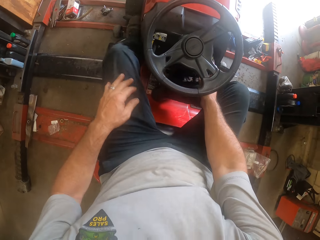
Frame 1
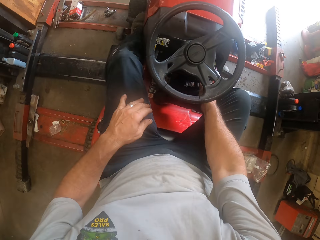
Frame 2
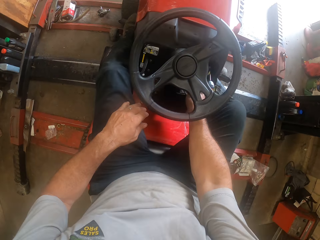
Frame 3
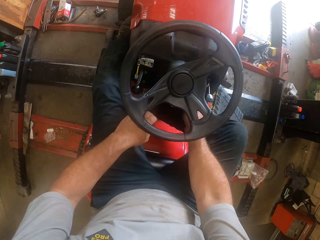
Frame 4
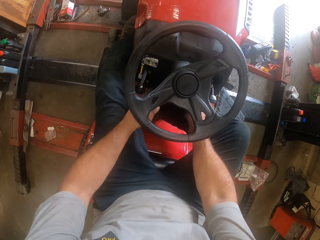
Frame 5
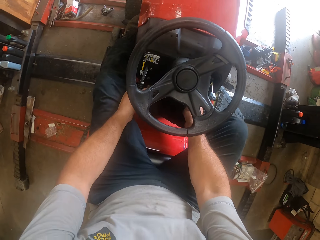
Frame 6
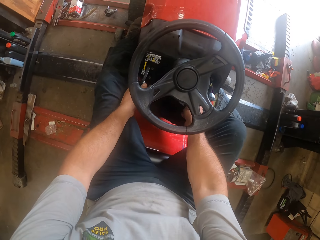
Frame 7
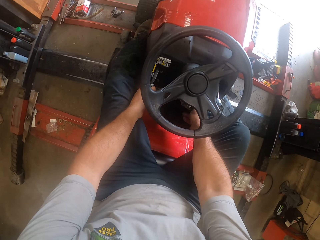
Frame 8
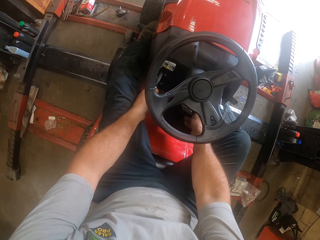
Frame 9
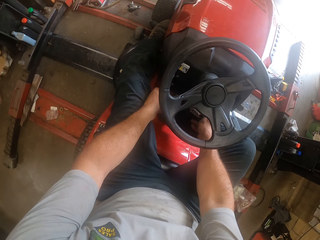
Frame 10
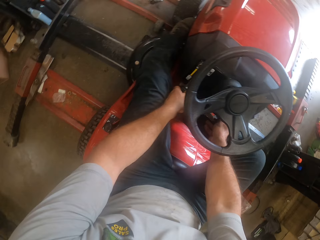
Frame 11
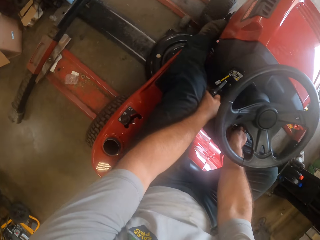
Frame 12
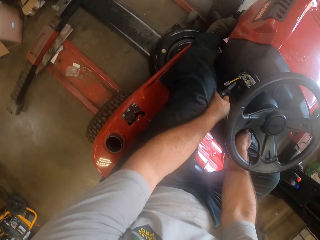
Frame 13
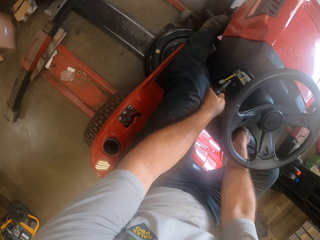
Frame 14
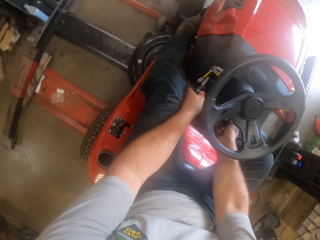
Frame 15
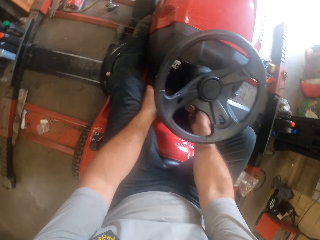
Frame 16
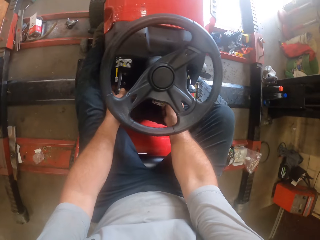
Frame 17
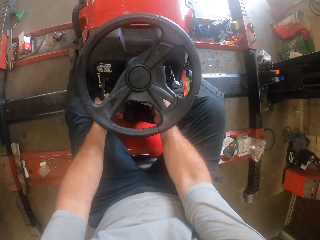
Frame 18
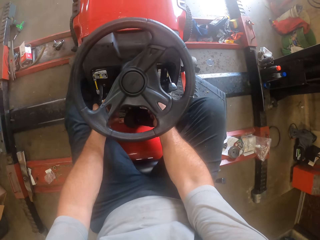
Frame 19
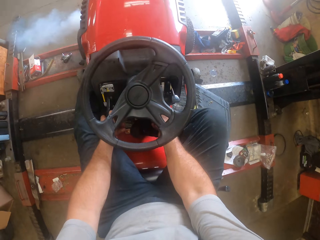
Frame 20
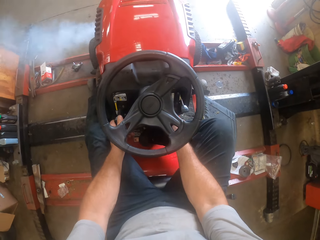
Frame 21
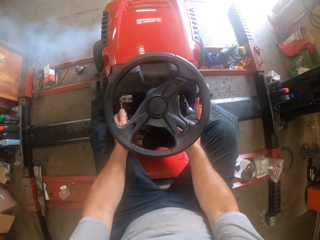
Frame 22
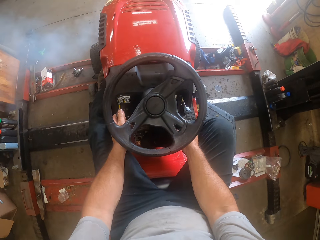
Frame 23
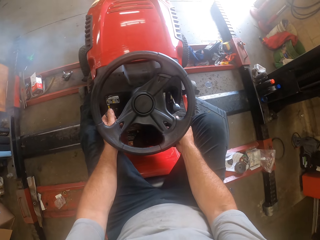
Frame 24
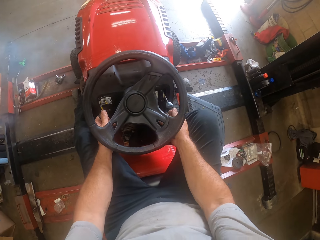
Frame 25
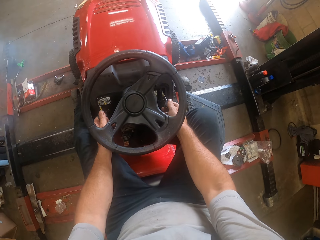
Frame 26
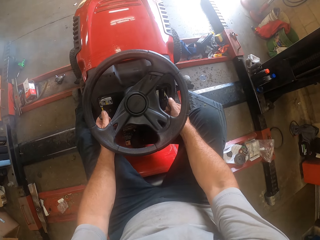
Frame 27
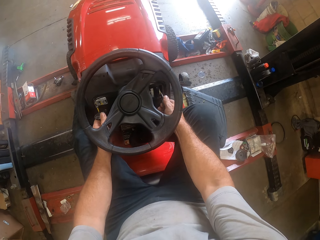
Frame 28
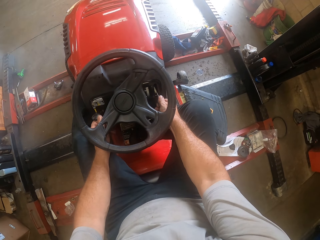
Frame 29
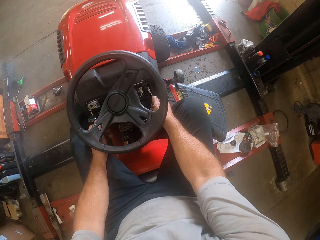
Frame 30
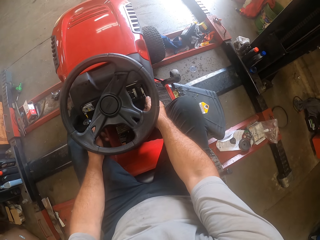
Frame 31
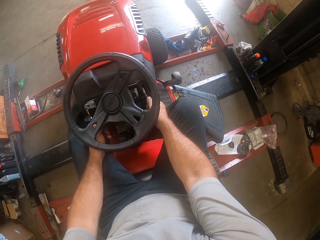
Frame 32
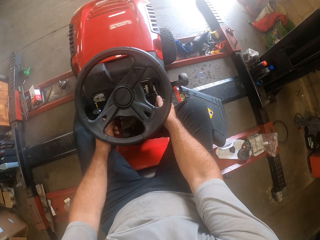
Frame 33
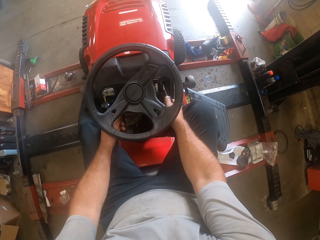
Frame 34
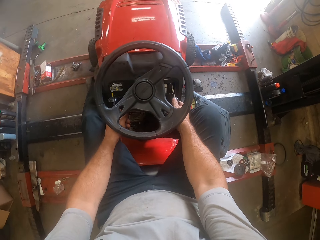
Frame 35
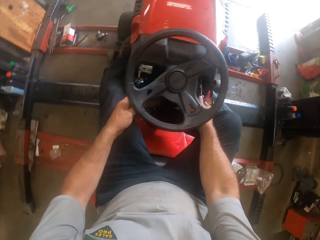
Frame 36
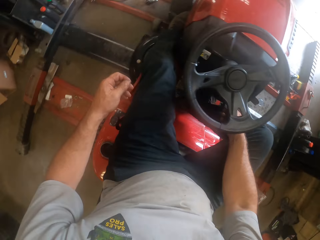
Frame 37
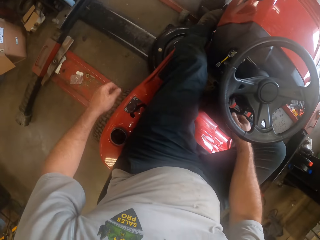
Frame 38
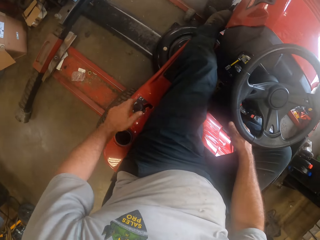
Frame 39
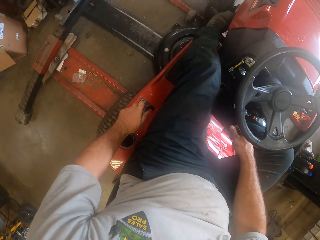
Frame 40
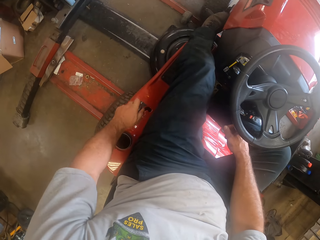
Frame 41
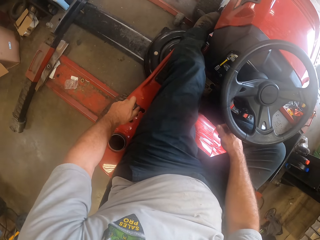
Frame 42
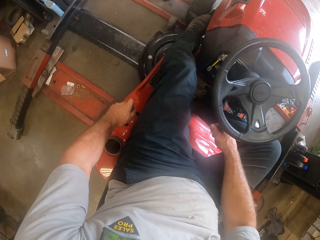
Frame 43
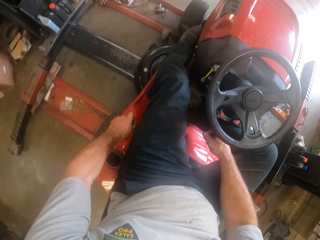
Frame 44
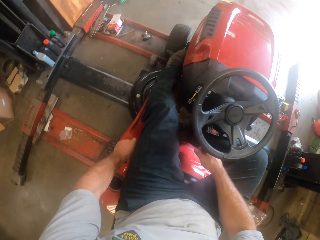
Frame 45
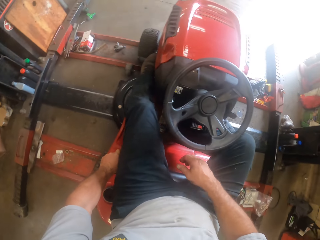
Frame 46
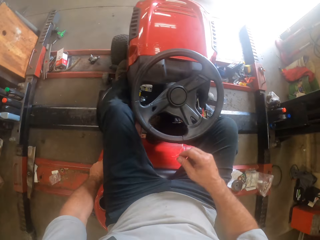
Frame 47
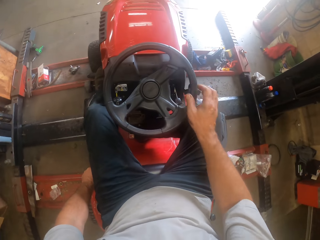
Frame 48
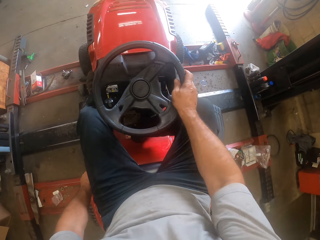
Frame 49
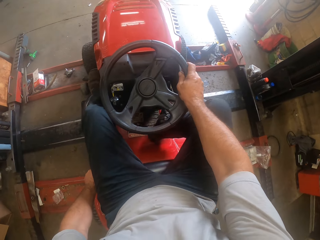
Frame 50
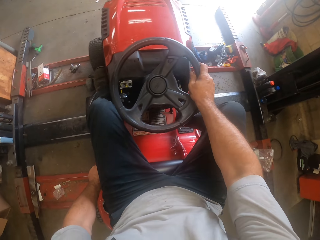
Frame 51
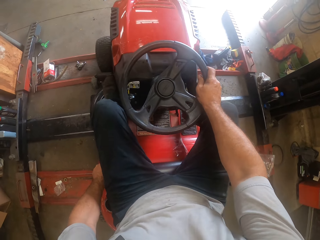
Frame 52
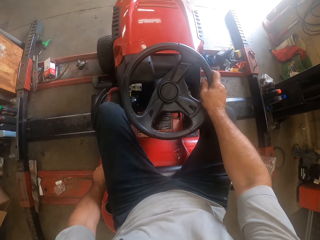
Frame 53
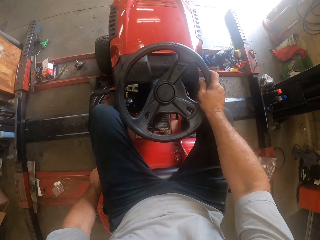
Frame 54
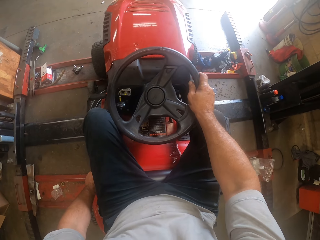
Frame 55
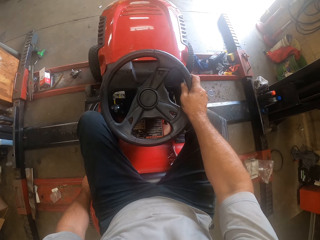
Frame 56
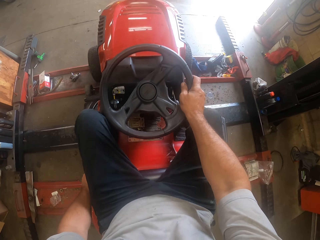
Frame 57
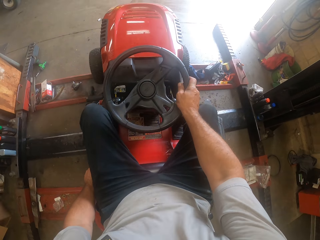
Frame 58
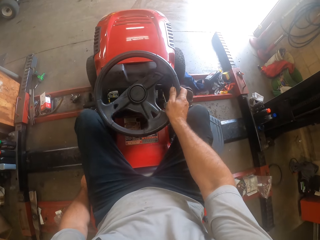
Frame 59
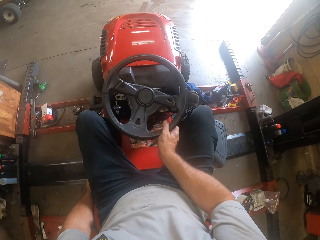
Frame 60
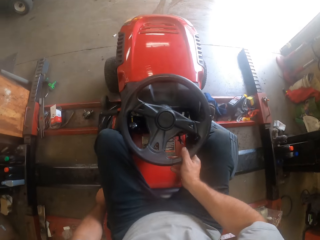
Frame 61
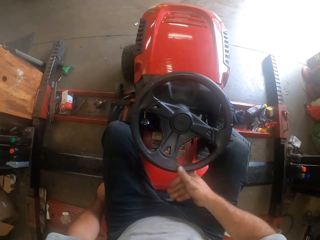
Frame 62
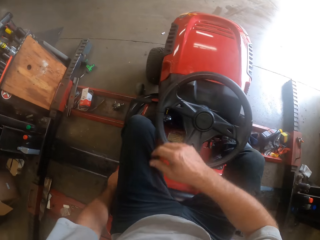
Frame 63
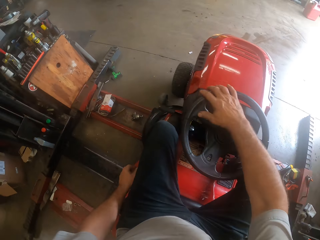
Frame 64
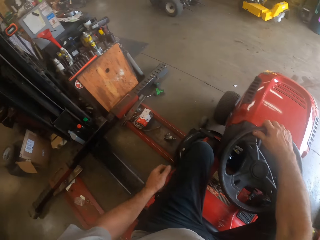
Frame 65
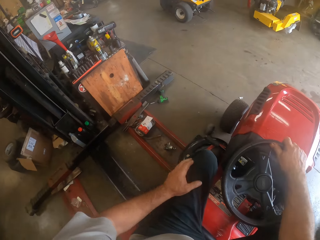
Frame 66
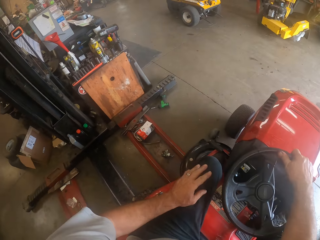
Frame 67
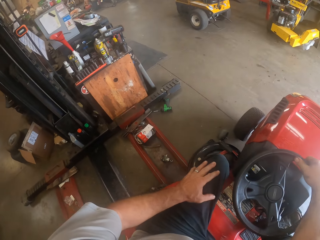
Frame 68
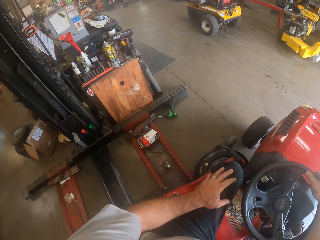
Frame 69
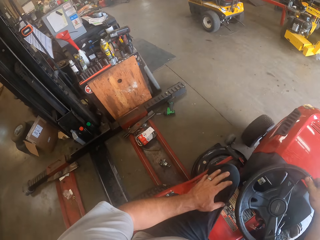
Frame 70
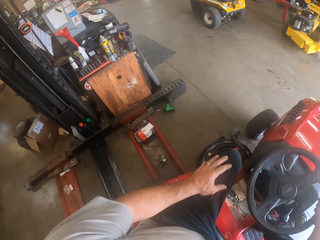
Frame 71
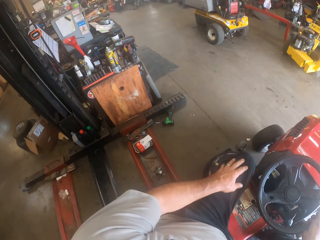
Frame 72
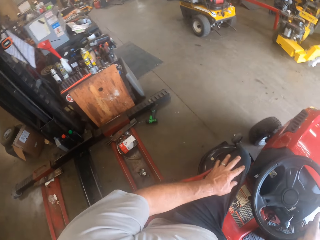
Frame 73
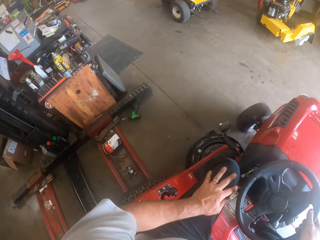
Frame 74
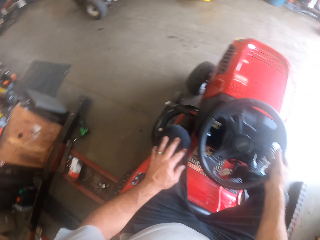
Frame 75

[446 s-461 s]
The camera wearer touches something on the zero turn lawn mower. They start the lawn mower. They move the lawn mower shift lever. They drive the lawn mower down the mower worktable.

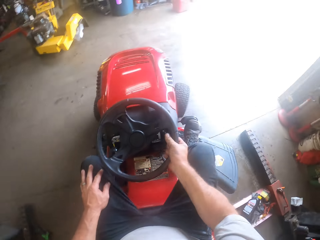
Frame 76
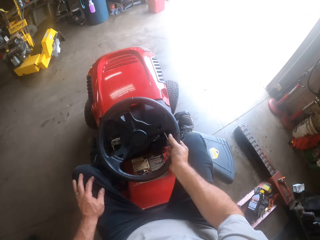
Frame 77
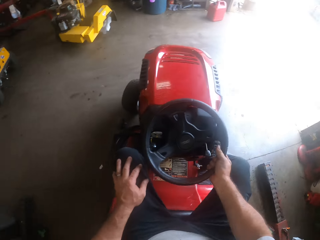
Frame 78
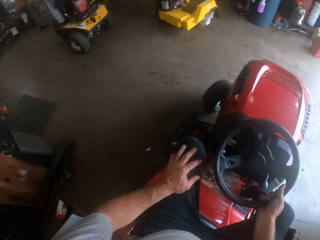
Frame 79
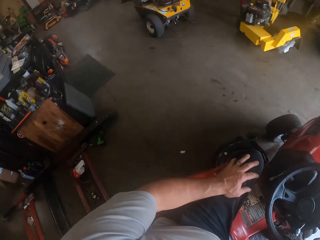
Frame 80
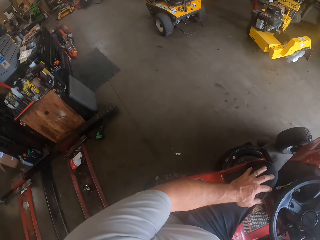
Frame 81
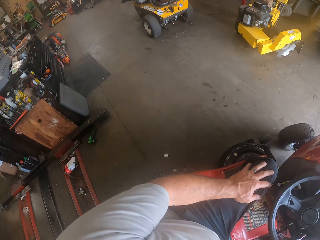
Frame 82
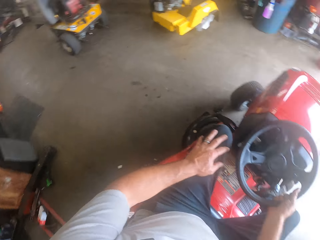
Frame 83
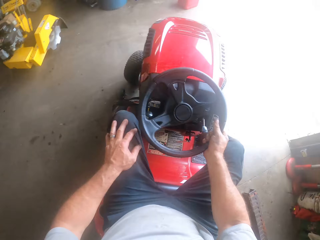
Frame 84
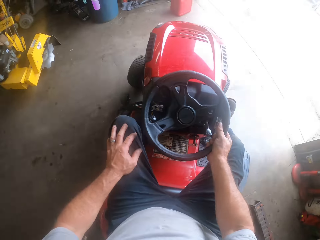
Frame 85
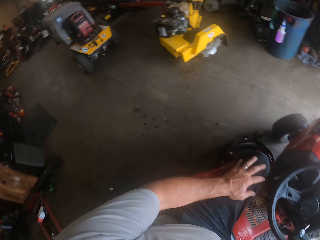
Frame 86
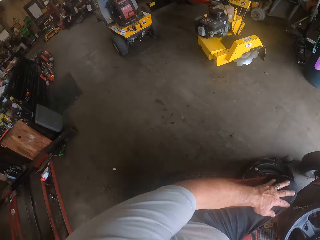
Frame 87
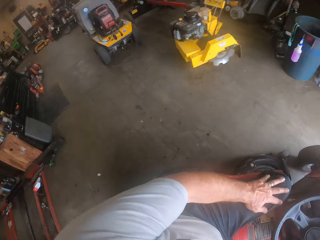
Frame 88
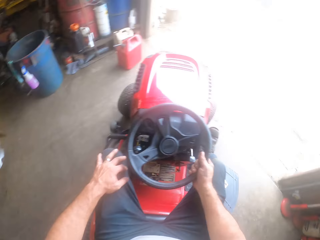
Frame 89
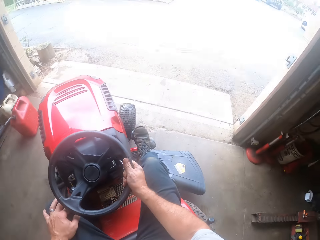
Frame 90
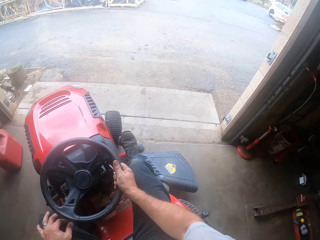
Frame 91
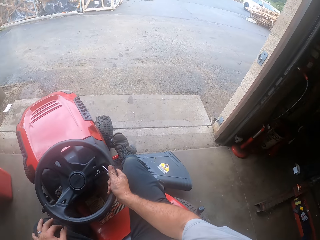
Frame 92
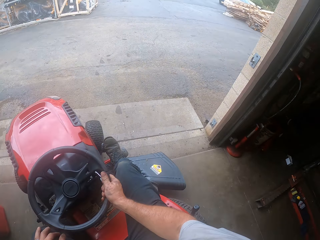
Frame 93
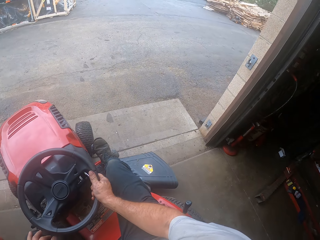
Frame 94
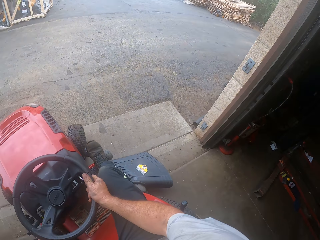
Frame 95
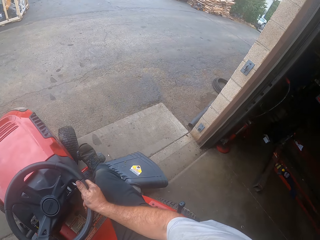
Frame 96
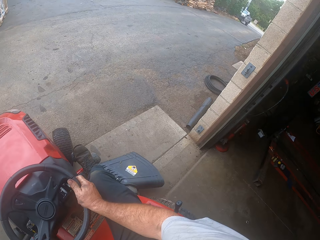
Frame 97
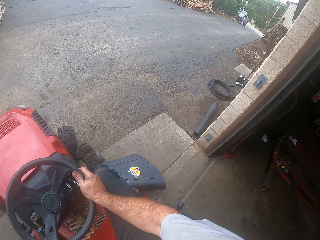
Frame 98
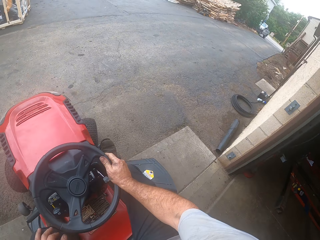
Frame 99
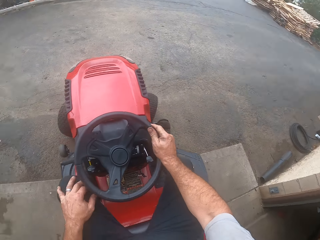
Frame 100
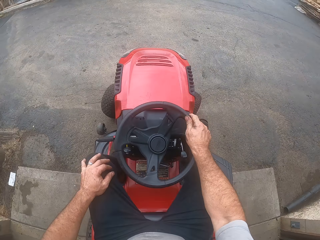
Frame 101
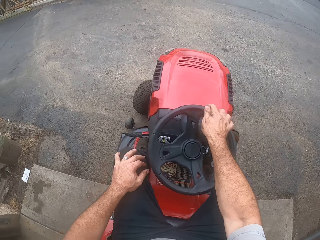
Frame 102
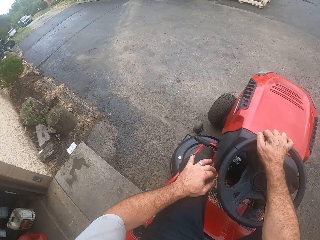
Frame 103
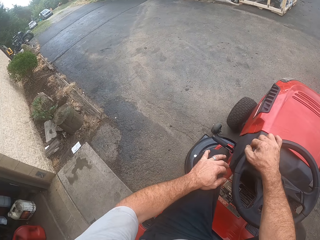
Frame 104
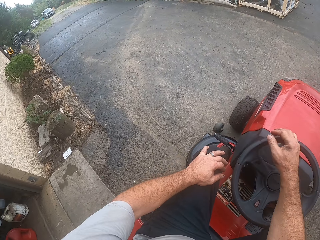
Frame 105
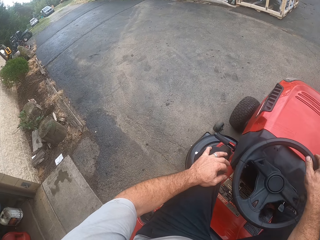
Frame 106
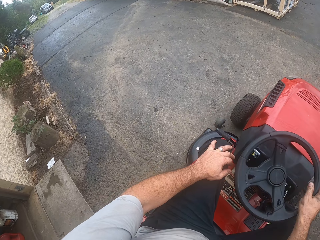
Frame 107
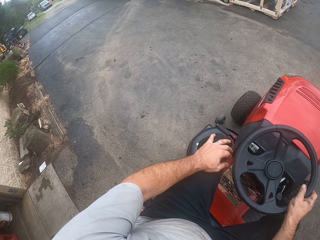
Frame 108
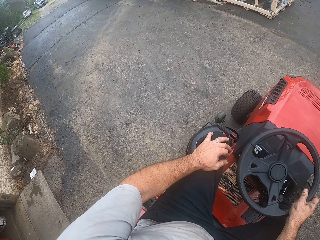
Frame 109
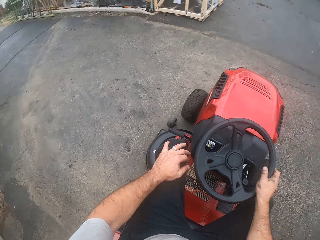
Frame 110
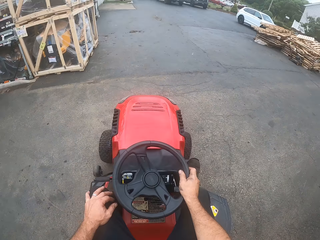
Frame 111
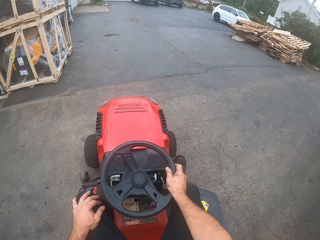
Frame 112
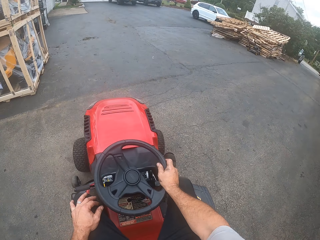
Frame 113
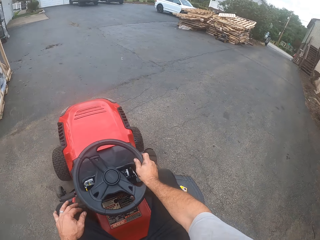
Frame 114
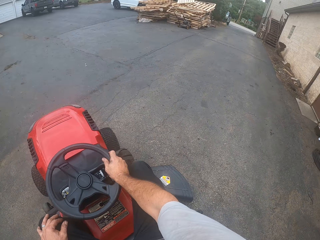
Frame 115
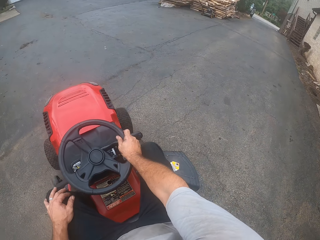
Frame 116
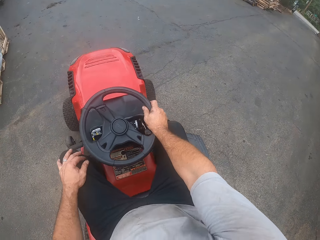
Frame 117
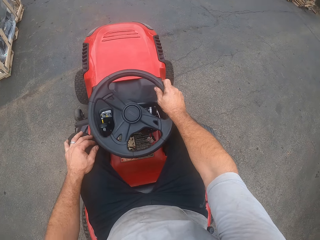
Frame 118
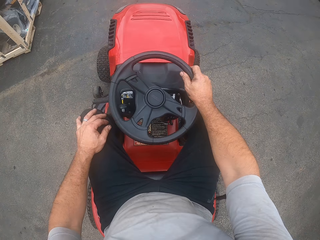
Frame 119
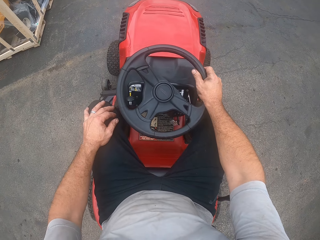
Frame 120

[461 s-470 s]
The camera wearer drives the lawn mower outside the workshop.
